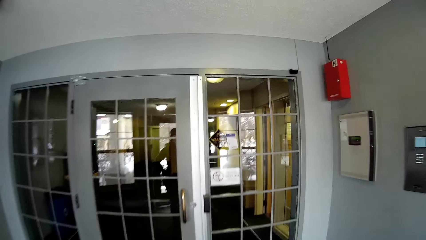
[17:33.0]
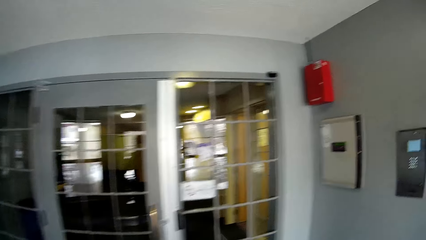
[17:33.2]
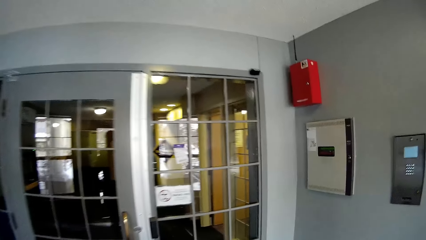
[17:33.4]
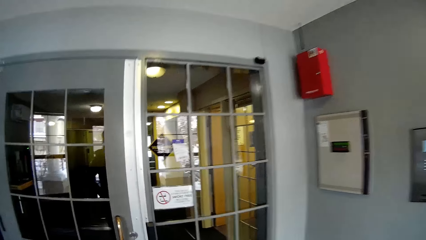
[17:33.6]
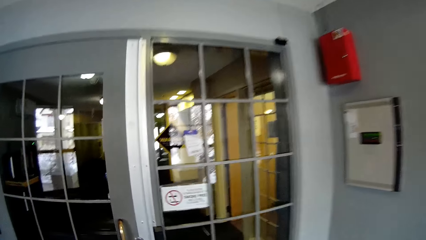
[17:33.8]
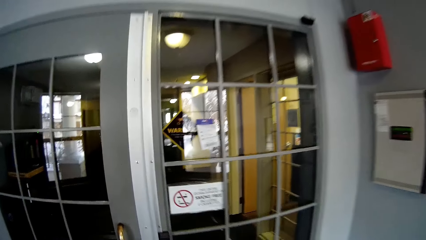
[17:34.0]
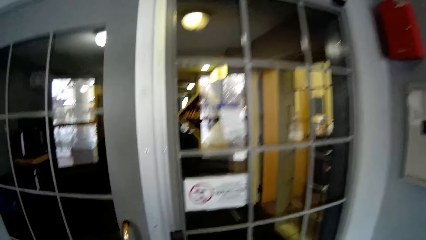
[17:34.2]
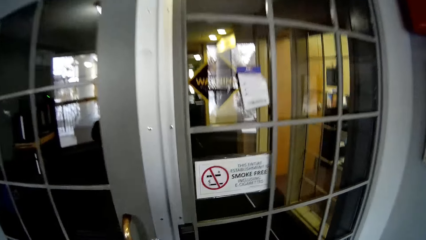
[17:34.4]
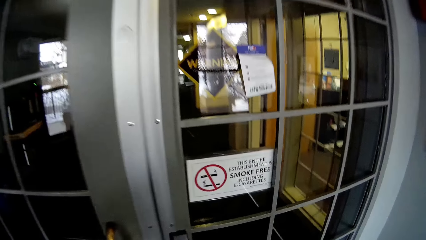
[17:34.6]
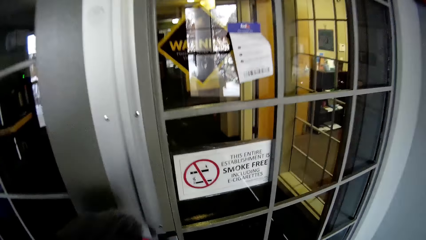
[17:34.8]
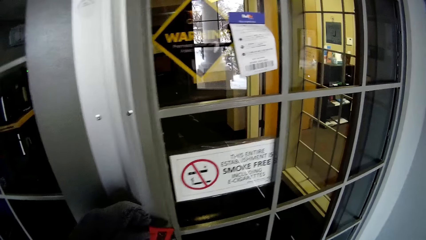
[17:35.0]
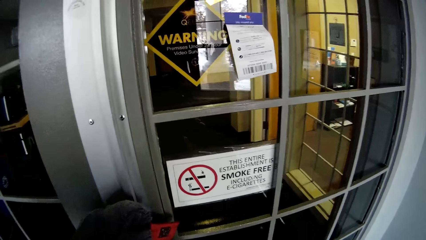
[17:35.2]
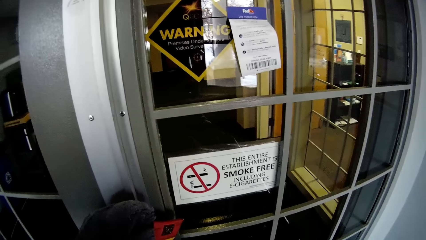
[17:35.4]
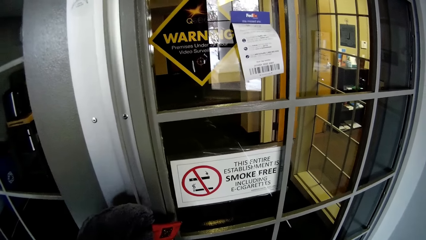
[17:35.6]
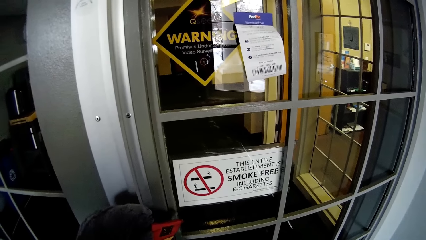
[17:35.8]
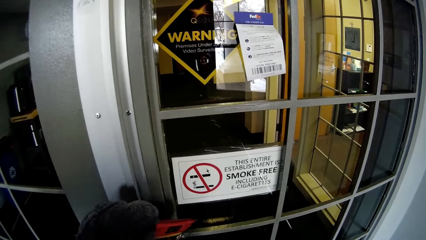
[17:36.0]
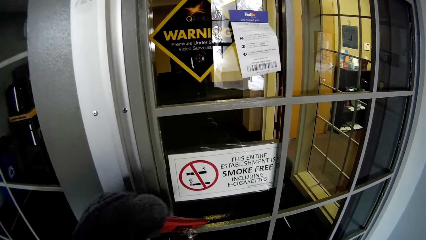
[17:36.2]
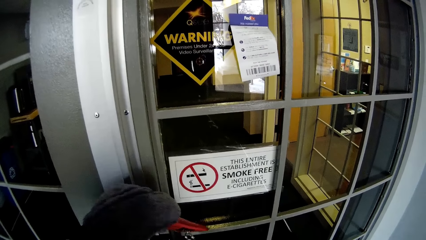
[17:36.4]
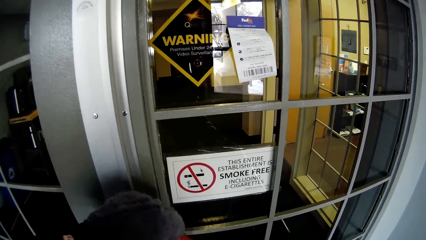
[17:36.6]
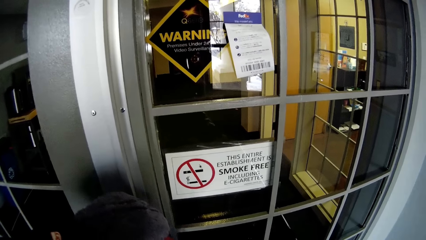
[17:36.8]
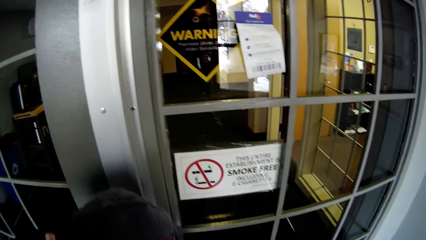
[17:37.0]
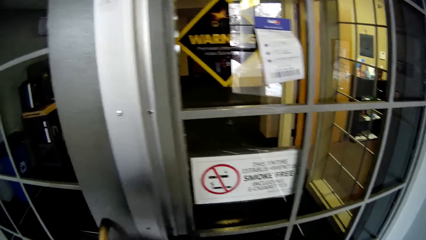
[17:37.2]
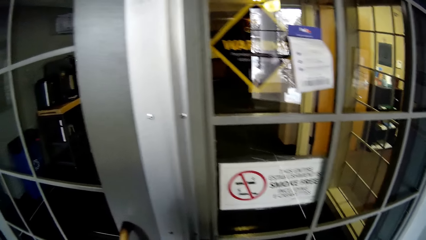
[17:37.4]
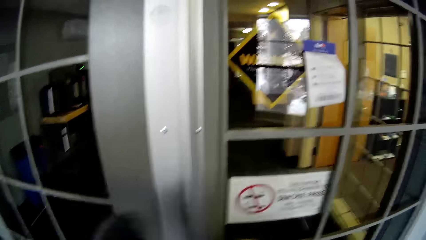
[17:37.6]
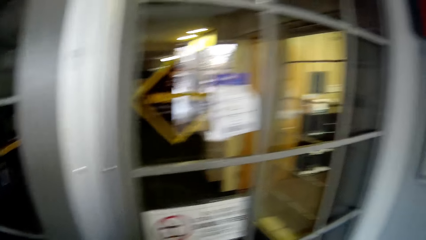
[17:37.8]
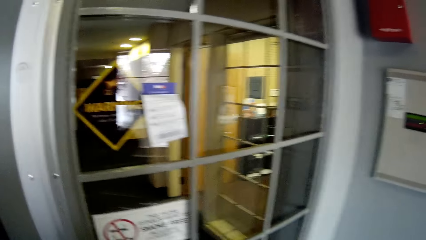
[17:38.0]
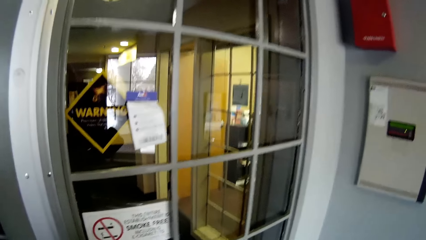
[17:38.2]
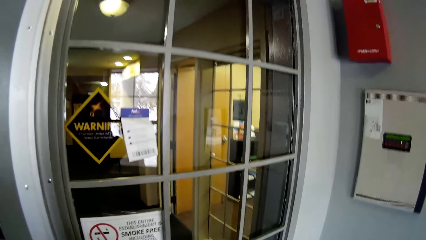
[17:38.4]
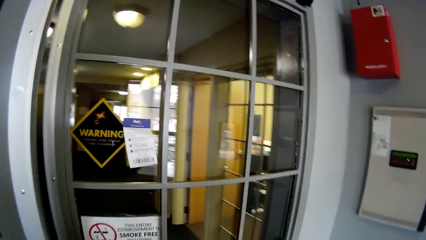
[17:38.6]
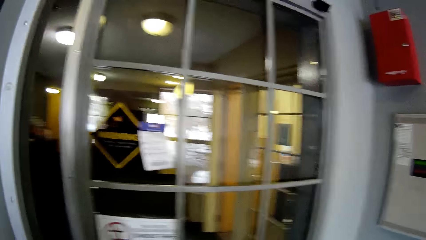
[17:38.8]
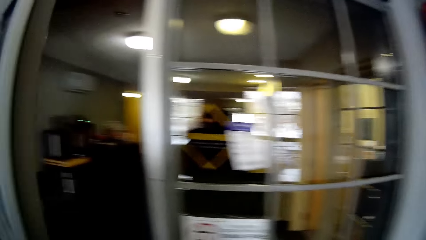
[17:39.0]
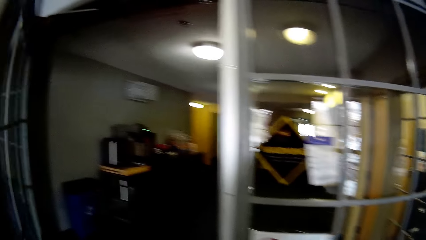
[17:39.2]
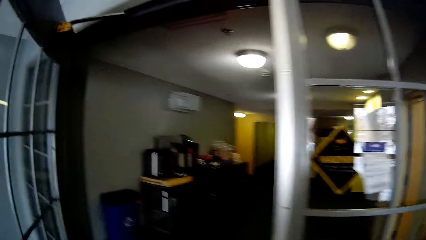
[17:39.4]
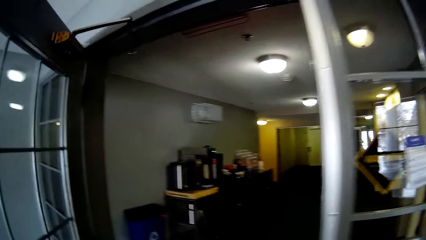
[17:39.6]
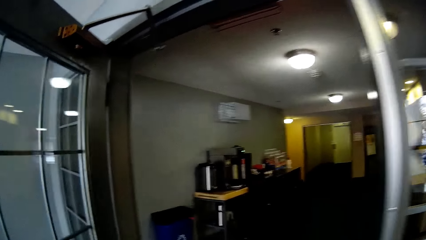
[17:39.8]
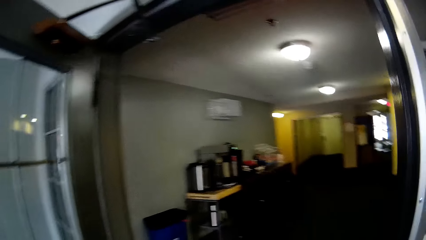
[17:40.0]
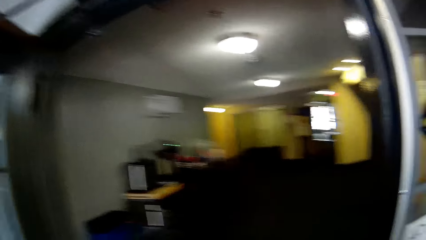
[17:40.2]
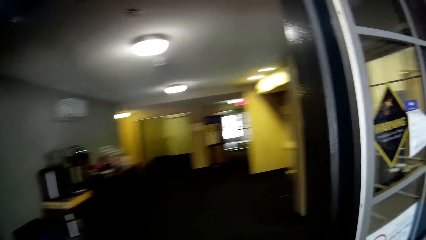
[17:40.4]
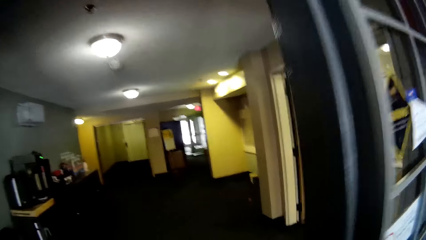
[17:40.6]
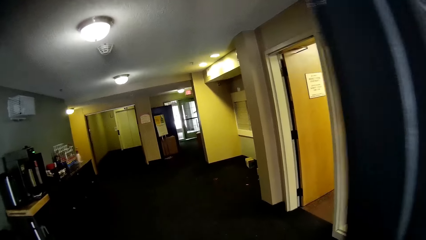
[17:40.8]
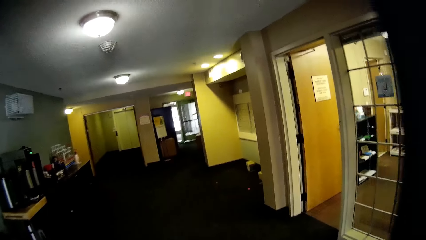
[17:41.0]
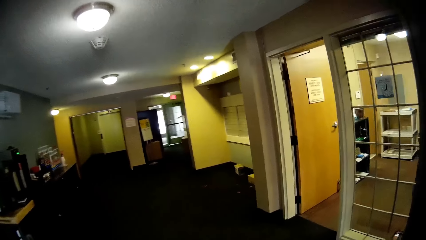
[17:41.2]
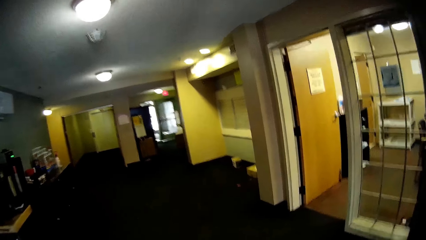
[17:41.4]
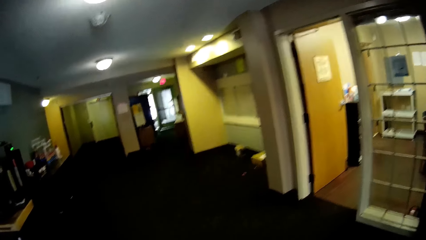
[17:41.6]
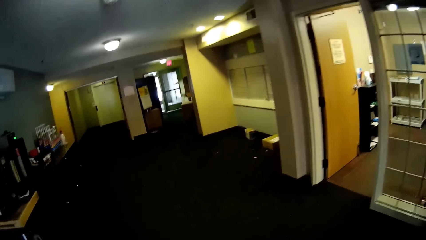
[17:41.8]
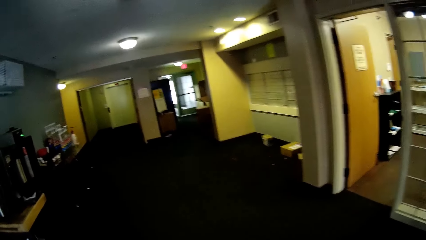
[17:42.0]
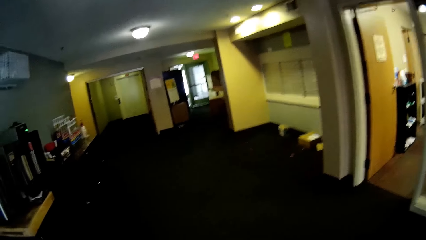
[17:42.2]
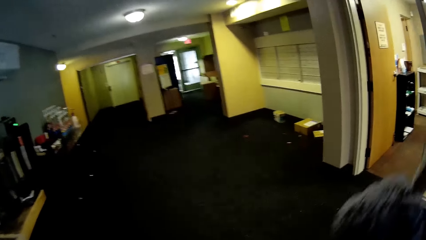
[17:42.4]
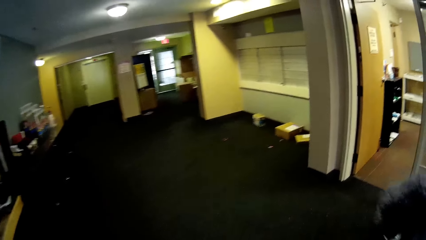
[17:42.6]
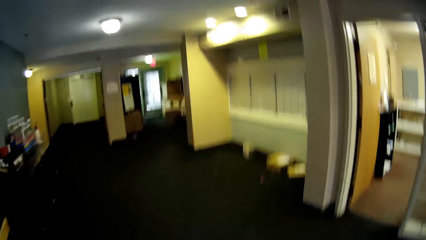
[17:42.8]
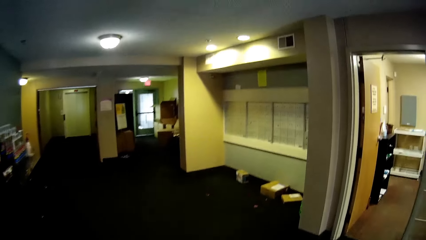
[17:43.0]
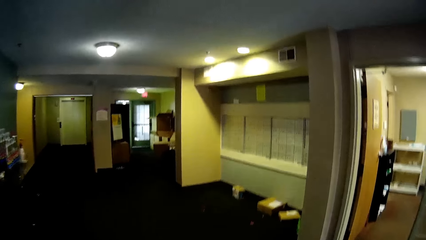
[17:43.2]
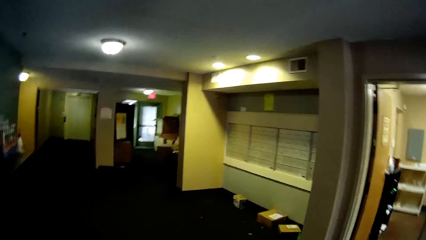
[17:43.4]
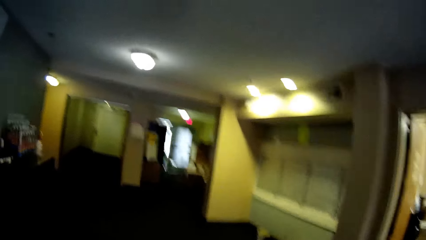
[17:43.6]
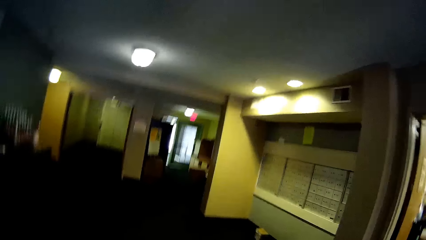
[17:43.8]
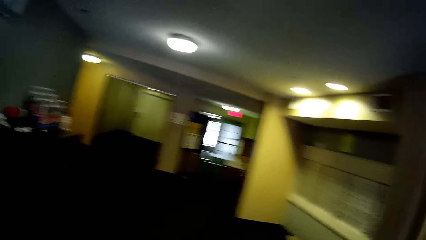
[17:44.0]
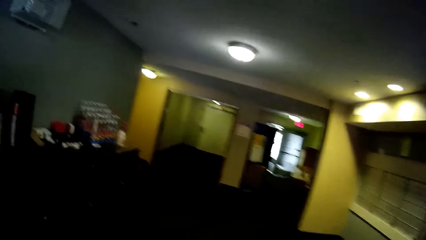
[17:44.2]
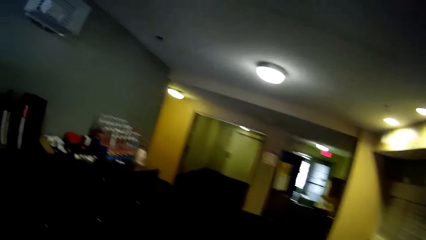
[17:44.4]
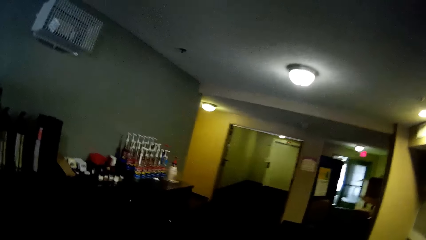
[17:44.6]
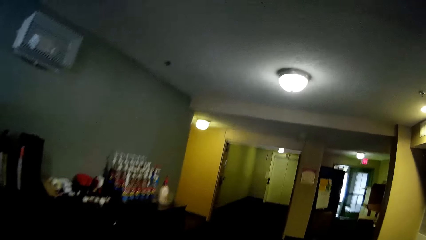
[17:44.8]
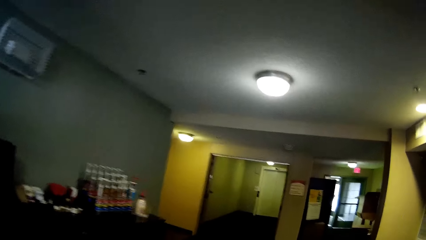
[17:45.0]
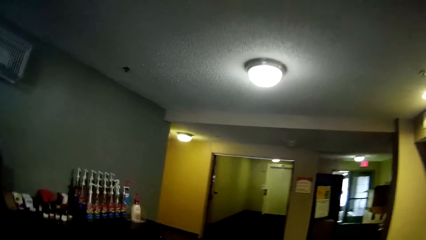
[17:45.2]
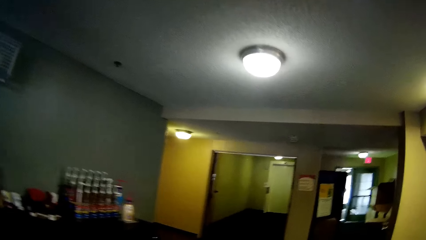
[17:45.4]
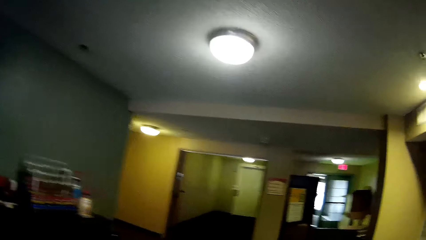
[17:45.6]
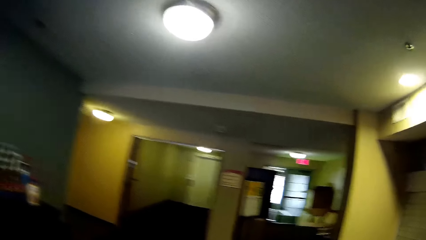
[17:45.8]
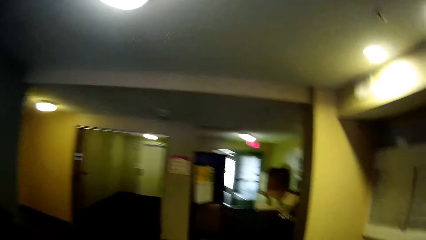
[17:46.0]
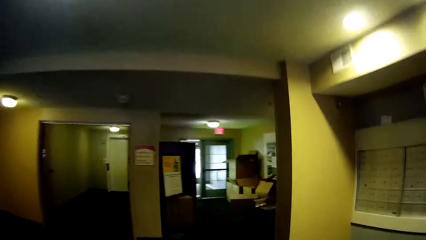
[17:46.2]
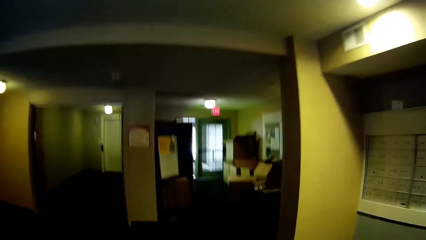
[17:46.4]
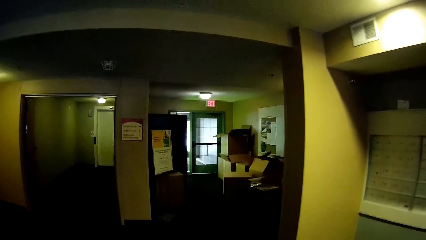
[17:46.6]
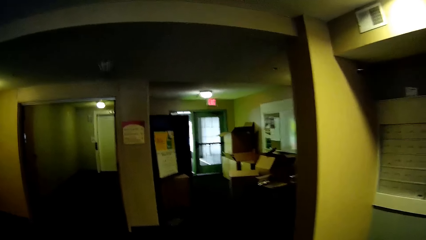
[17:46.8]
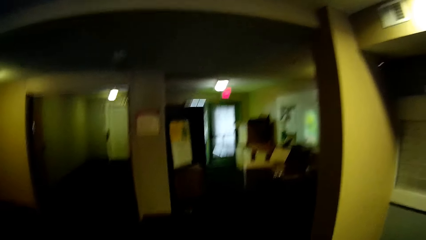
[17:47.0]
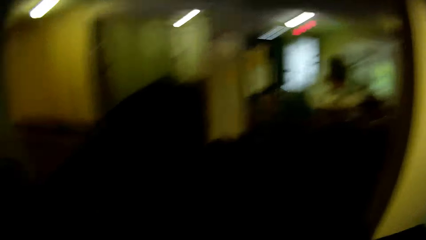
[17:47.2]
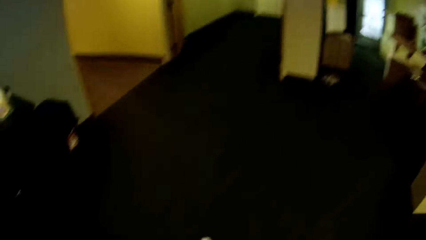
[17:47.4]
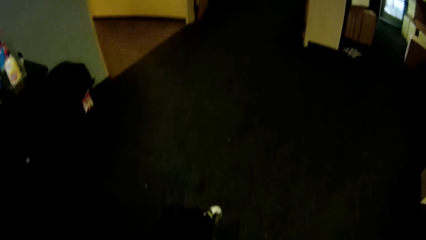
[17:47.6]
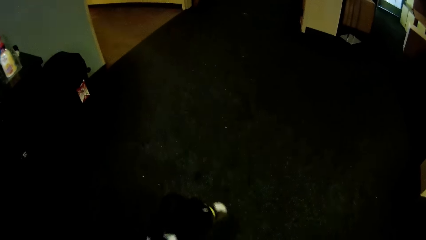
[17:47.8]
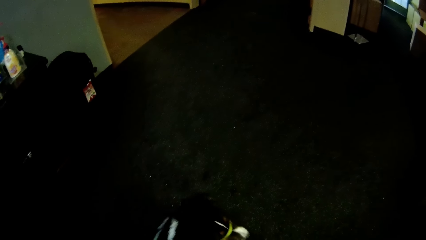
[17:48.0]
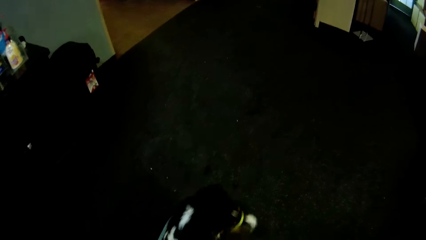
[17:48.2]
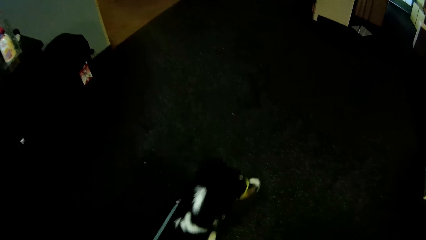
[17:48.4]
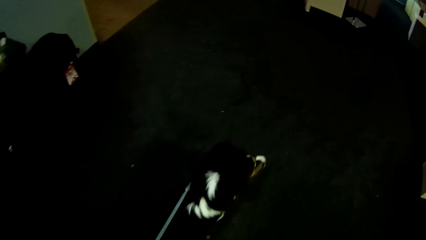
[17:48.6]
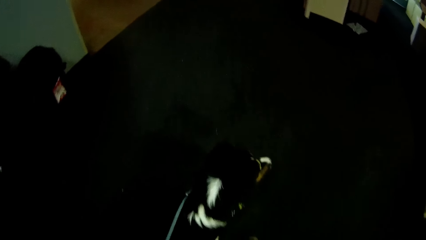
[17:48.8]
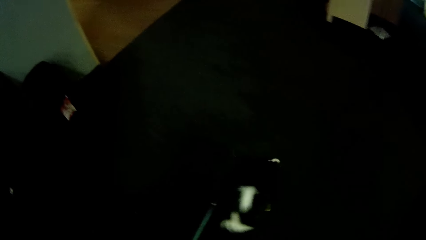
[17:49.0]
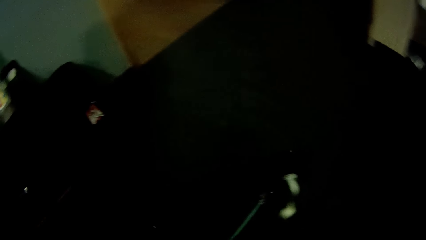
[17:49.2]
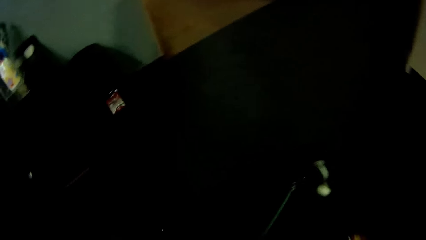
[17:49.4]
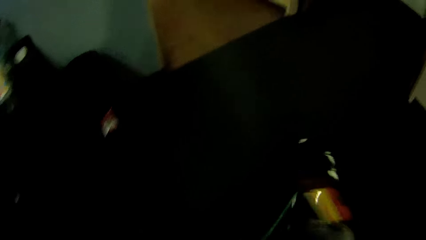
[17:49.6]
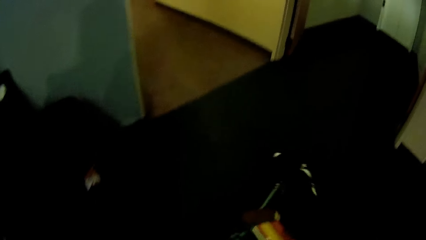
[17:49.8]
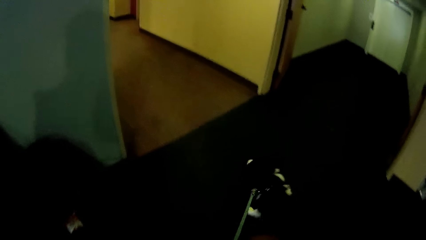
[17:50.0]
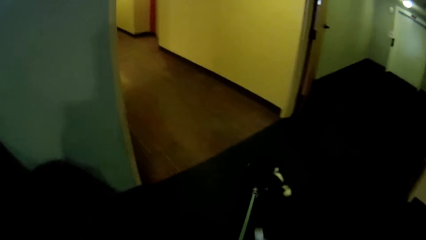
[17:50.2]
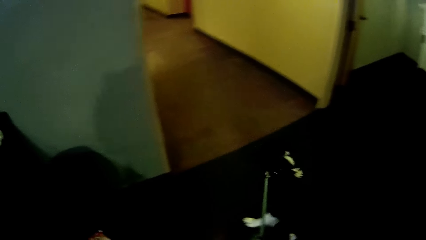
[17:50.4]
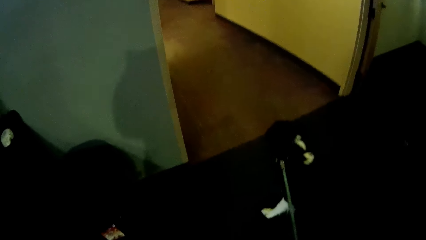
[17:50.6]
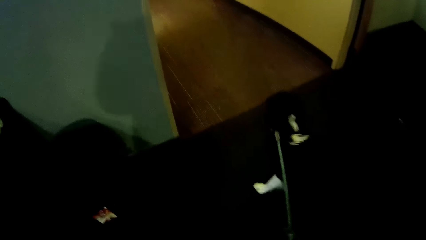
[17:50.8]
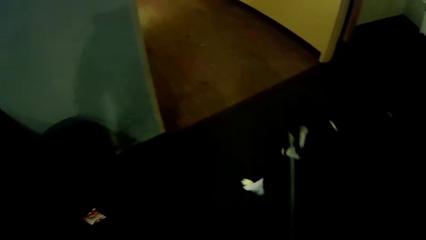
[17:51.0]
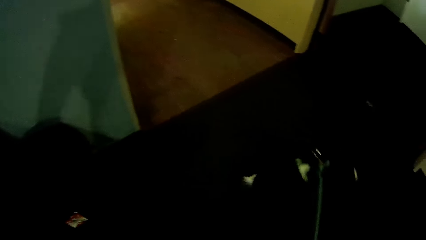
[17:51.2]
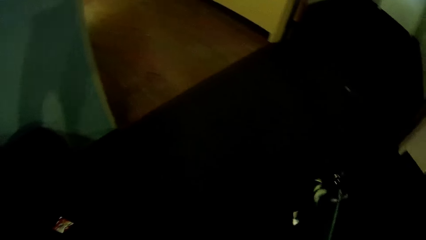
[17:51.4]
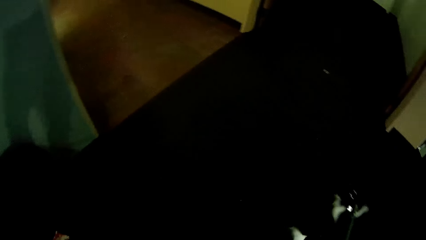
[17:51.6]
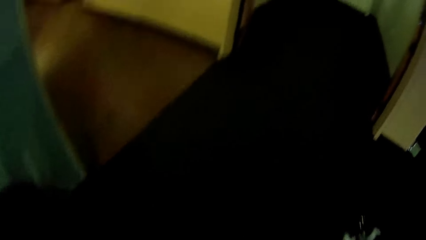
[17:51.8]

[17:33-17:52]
The camera wearer touches the door of the building with a keycard. She opens the door of the building with her left hand. She walks into the building. She walks around. She walks with the dog in the building.
